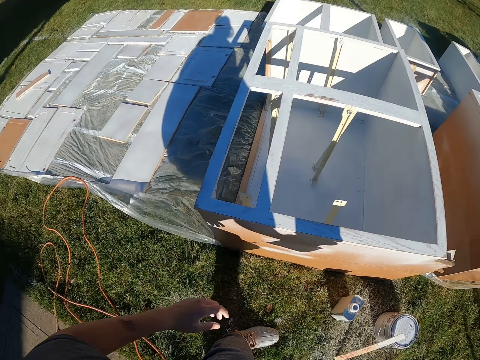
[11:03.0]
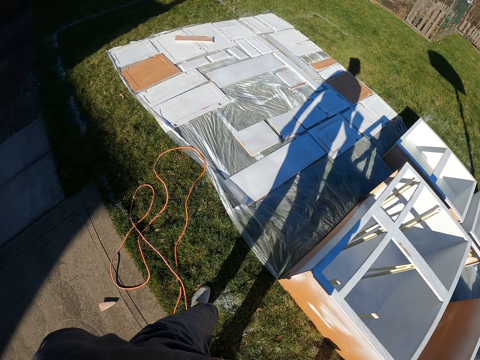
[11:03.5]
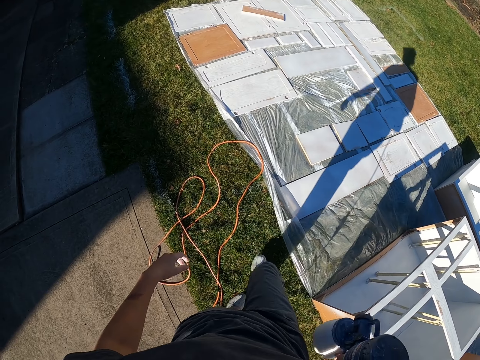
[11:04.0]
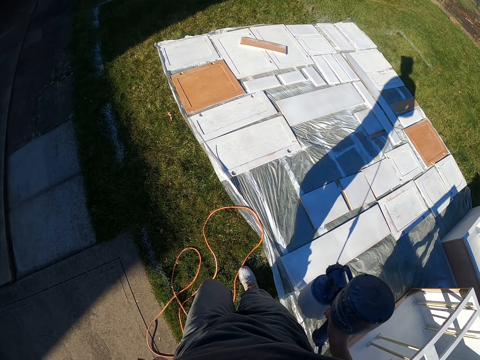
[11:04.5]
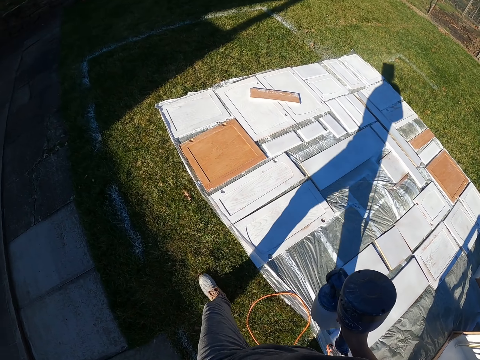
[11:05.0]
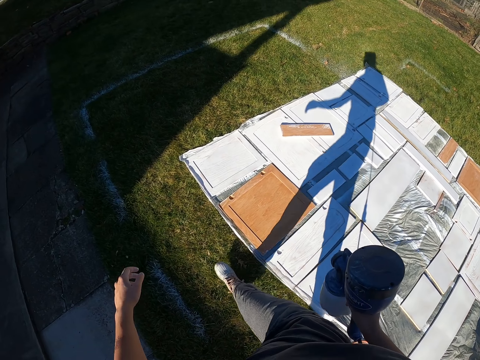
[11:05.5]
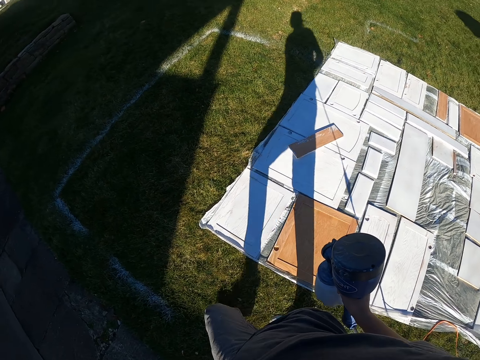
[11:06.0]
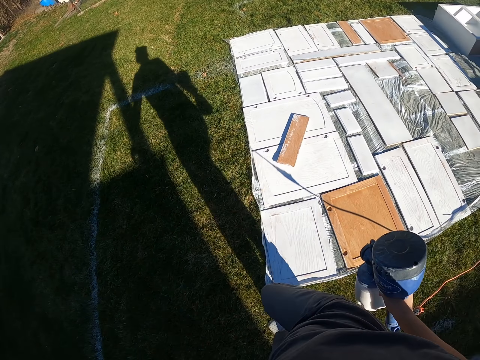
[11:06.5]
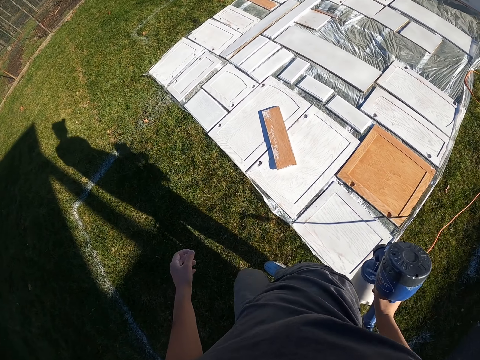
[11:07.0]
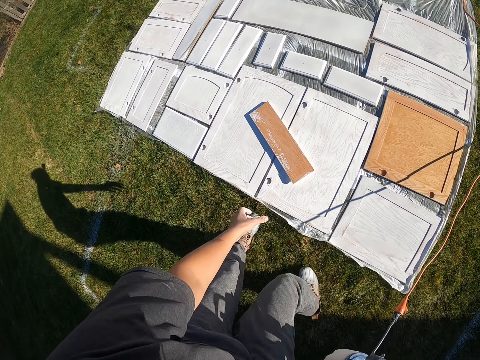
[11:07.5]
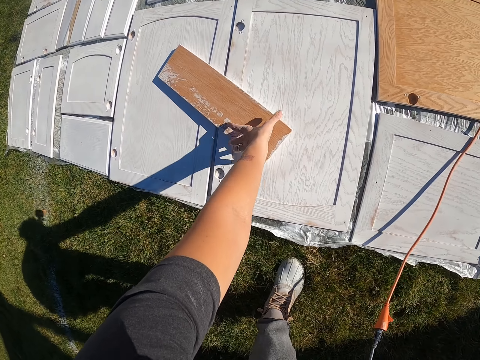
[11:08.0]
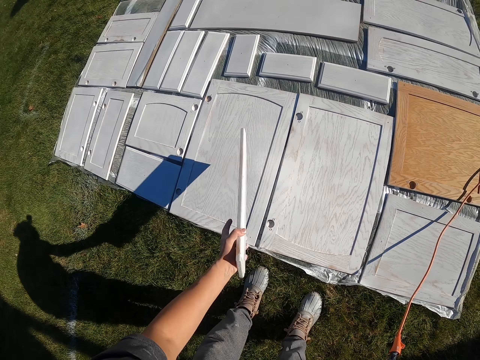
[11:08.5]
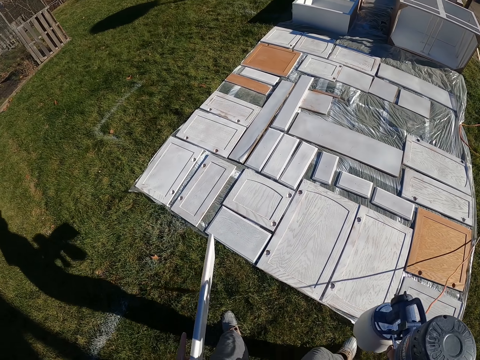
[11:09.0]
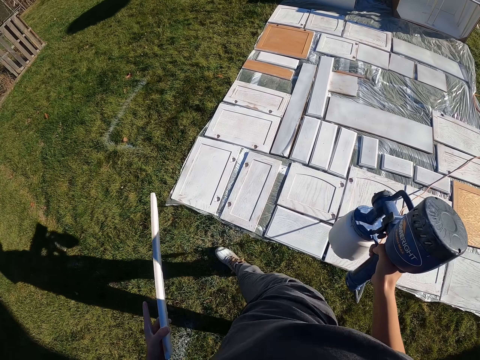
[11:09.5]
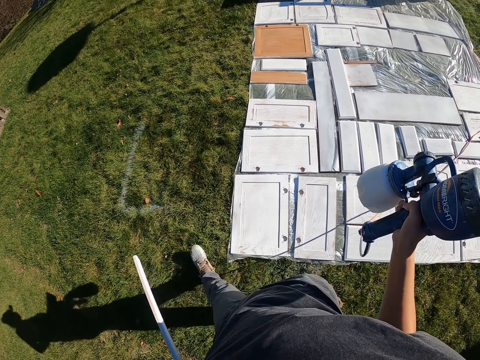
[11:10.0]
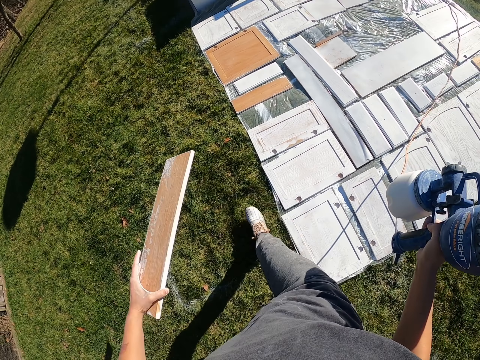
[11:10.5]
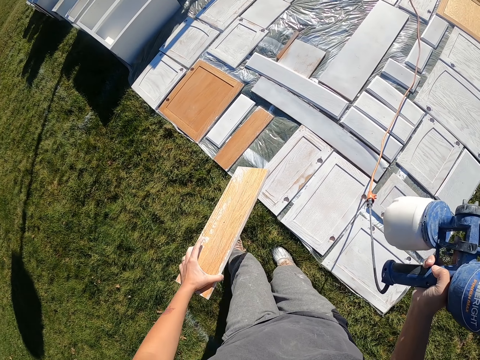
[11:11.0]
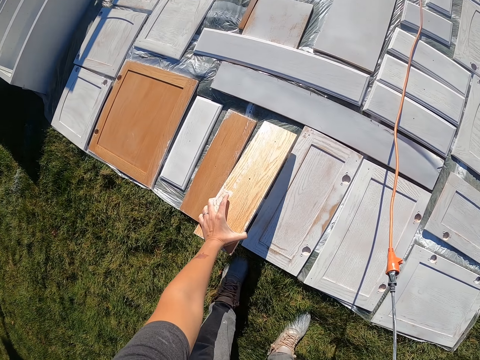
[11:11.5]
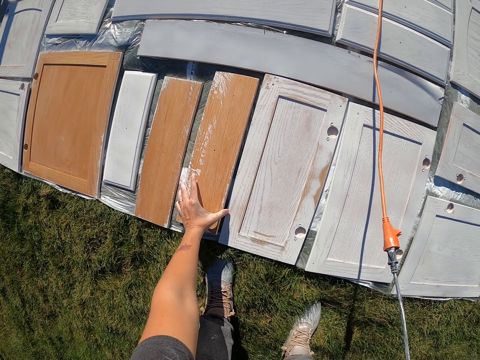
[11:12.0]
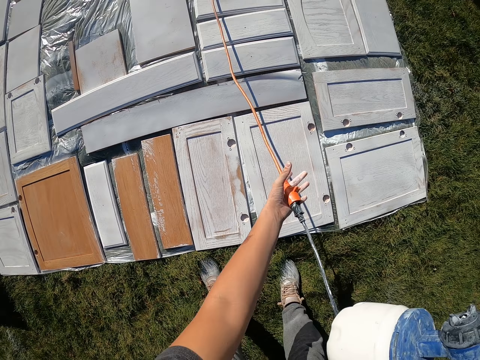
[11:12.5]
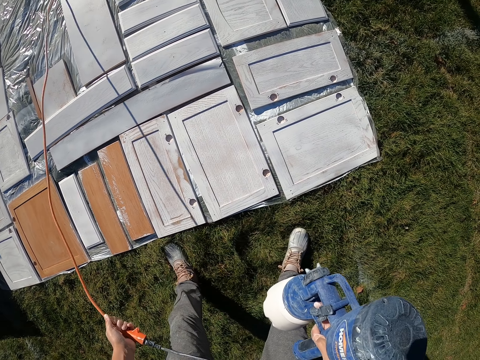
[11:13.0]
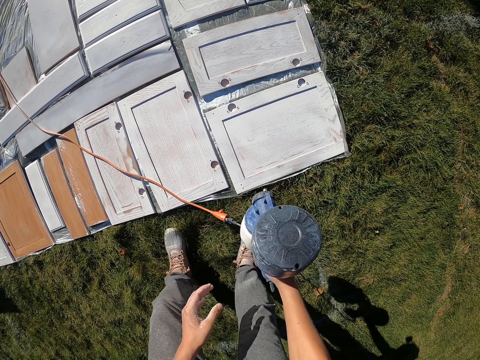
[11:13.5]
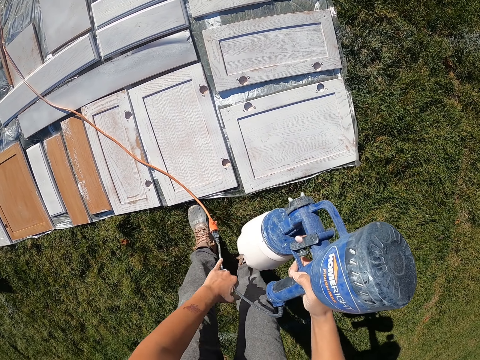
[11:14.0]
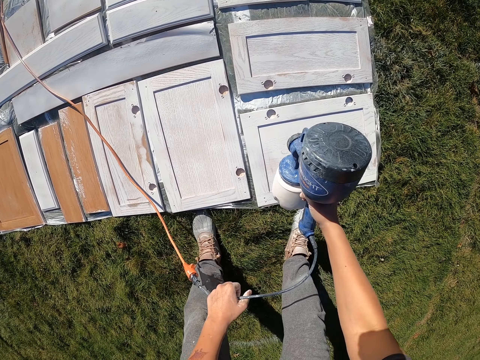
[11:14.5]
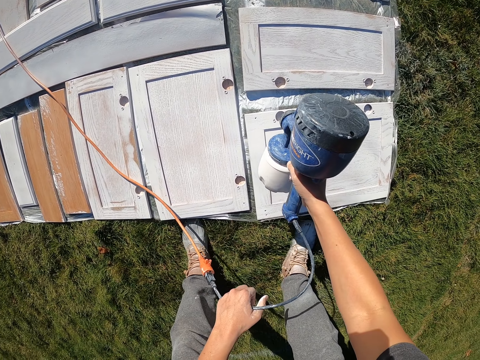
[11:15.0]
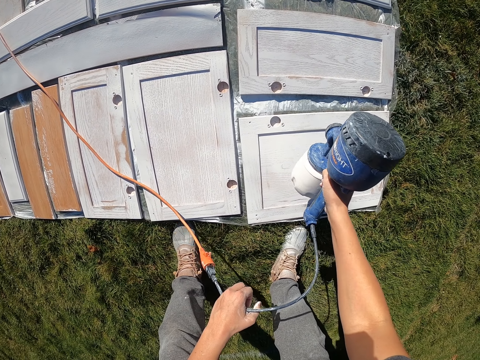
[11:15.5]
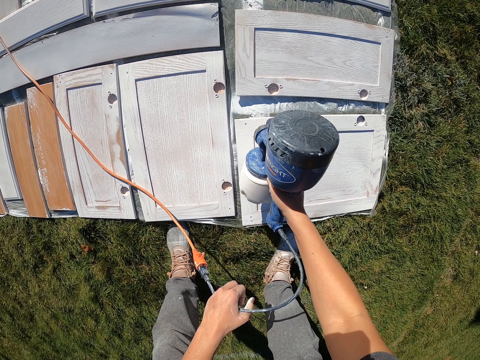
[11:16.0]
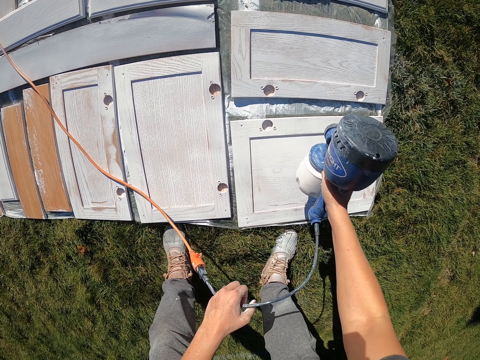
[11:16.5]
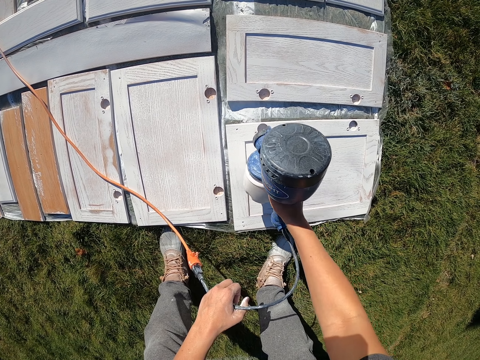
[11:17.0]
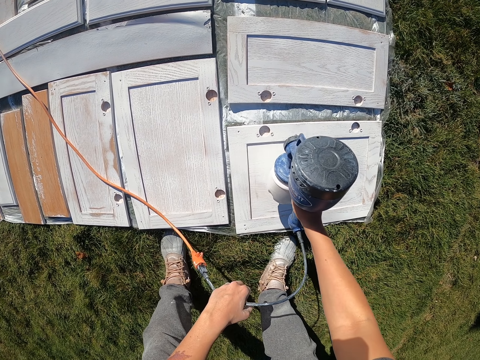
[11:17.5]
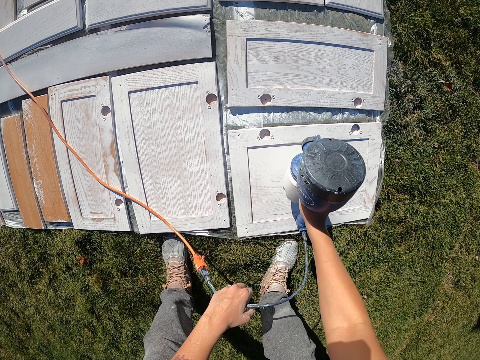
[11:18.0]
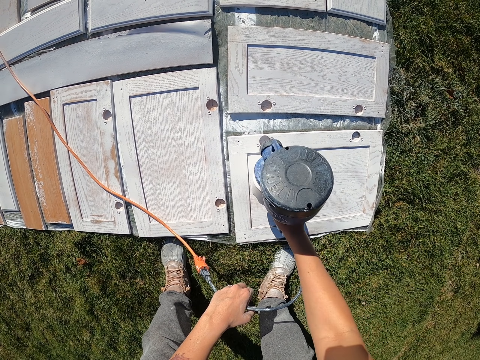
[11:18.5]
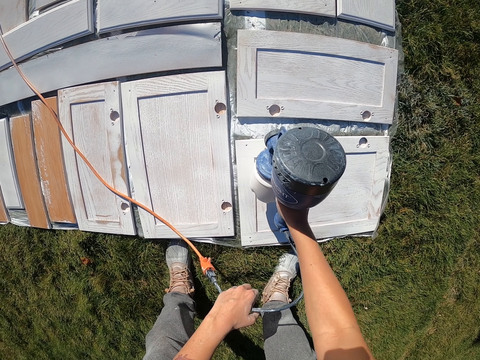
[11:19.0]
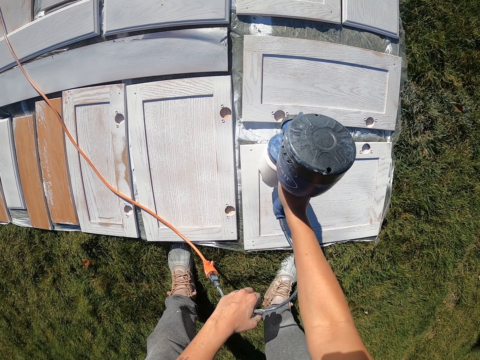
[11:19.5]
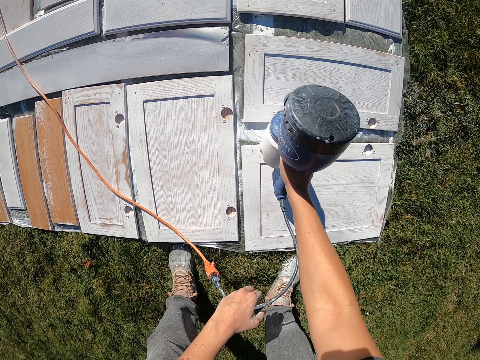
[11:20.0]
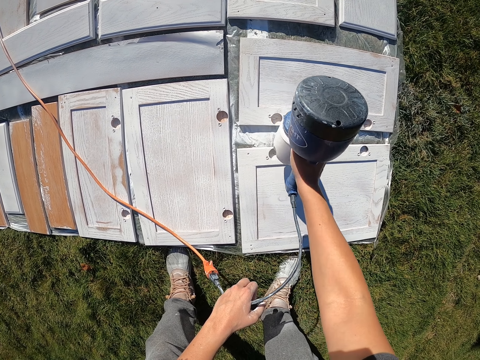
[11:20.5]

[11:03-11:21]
The camera wearer walks around the compound. They bend down, pick up a piece of wood, and stand up. They walk around the compound. They bend down and place the piece of wood on the floor. They move a wire. They hold a power cable. They spray paint on the piece of wood.

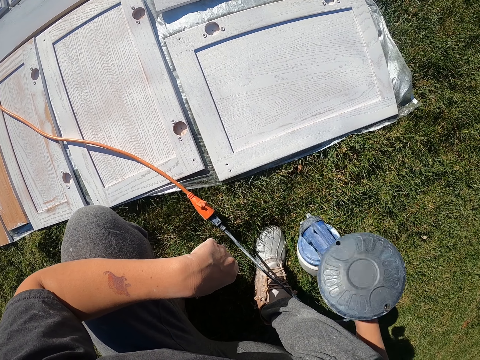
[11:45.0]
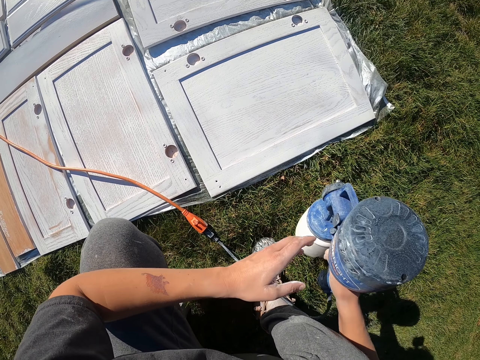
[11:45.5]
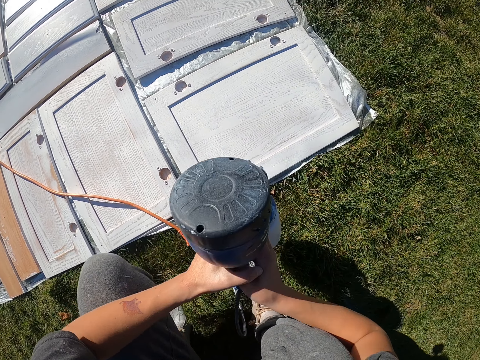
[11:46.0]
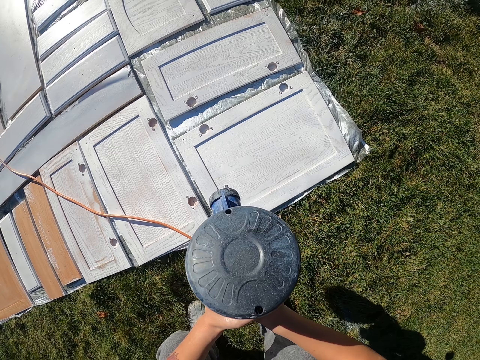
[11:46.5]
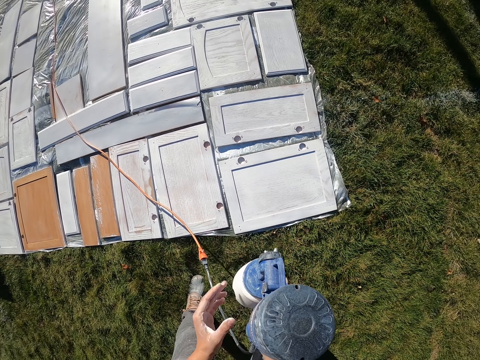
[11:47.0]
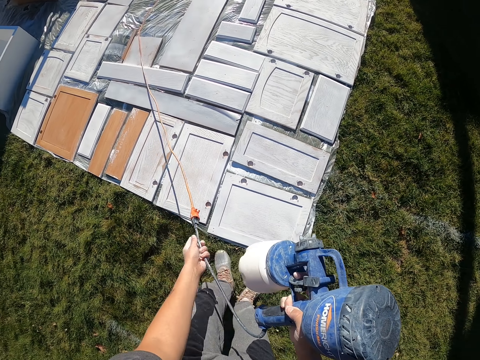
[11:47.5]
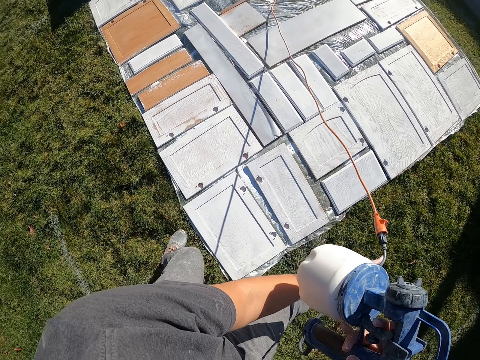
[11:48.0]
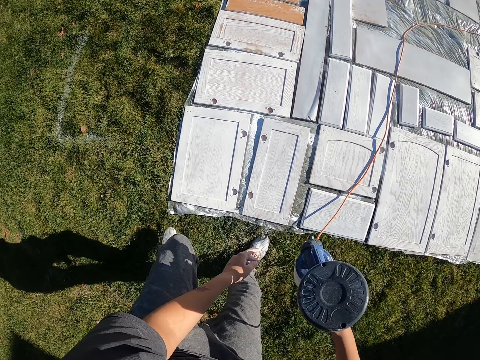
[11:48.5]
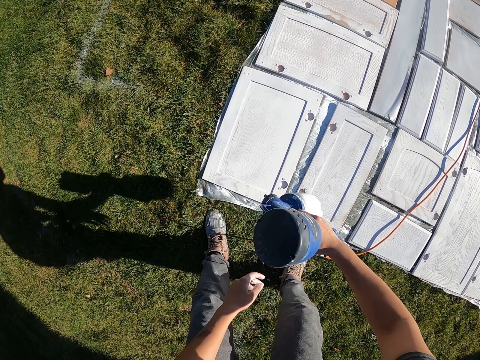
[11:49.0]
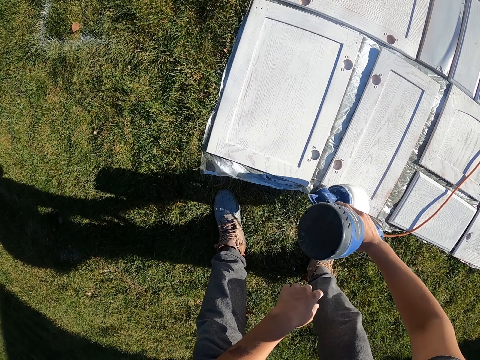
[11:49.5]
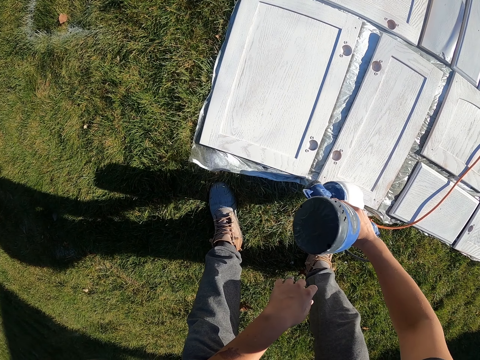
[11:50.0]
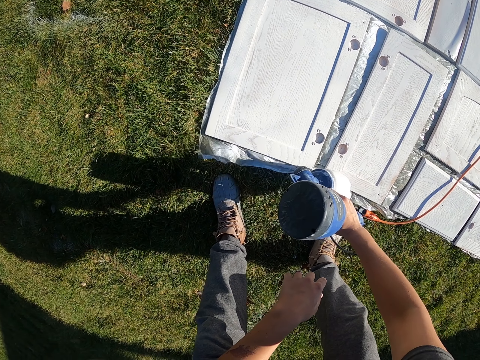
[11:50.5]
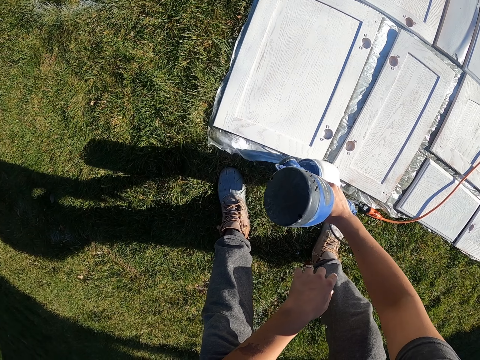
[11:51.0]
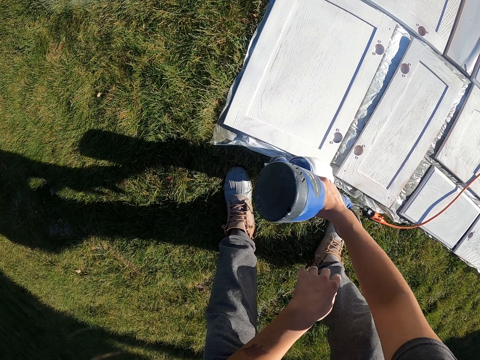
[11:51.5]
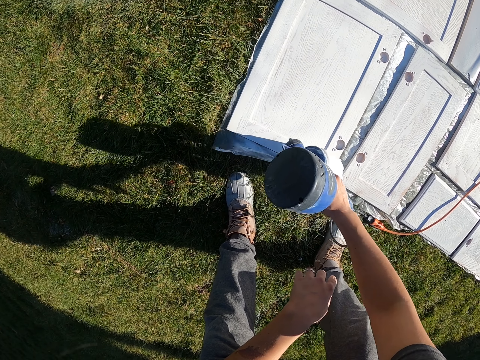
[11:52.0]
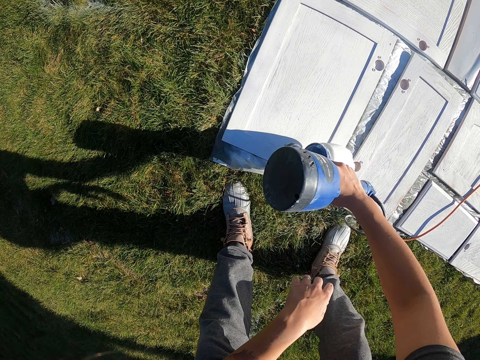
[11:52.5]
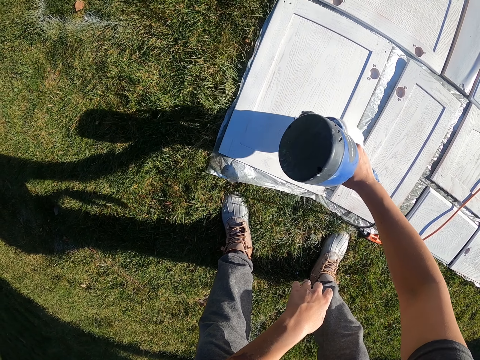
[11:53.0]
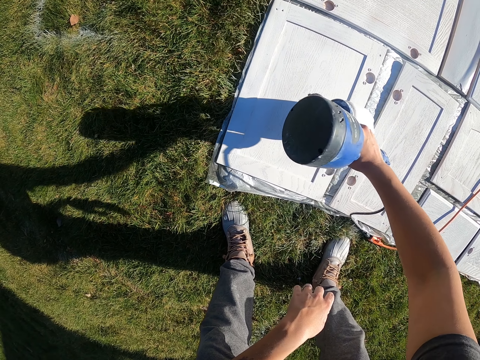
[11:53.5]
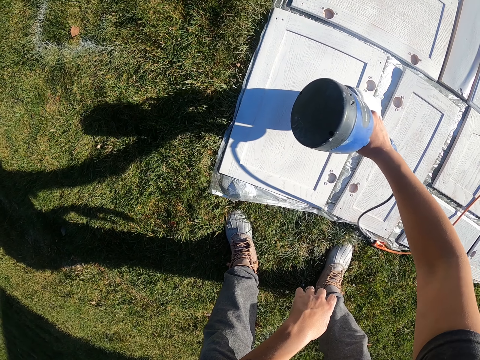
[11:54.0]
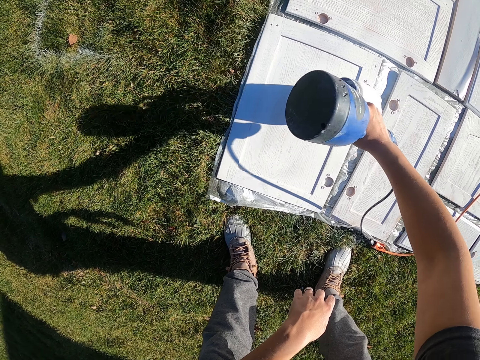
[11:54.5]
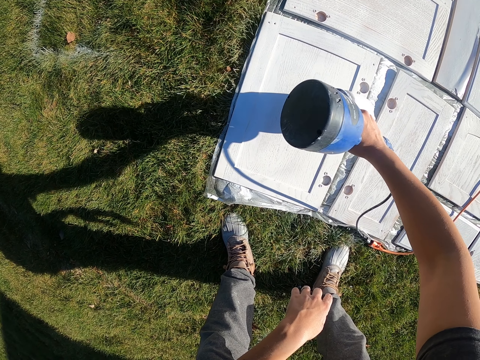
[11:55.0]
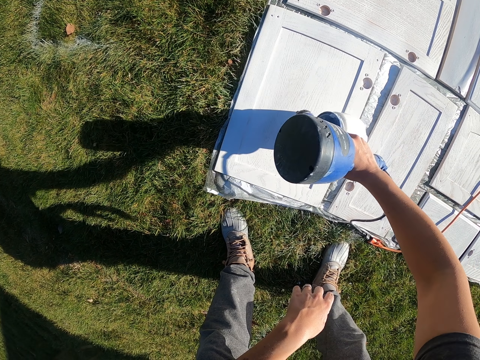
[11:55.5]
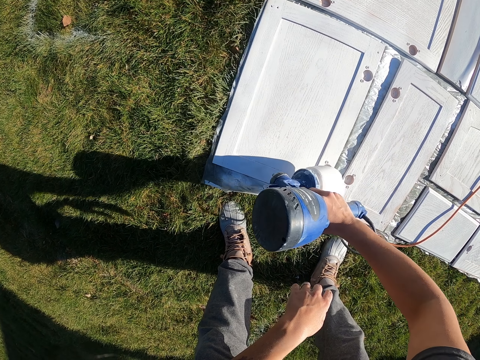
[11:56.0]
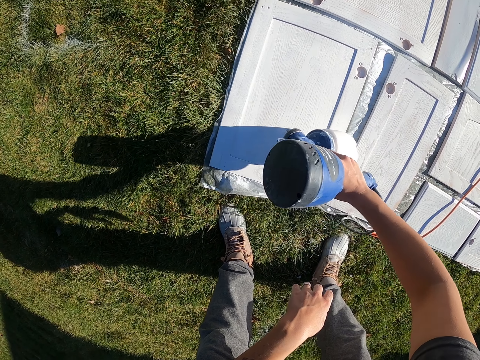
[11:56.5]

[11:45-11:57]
The camera wearer stands up. They move a wire, bend down, and spray paint on the piece of wood.
